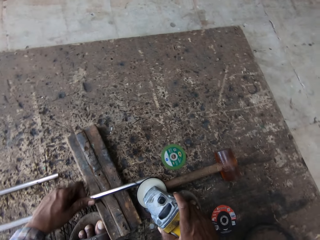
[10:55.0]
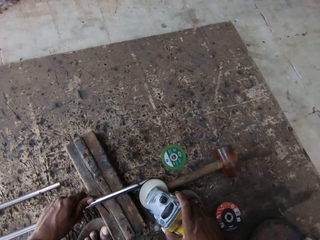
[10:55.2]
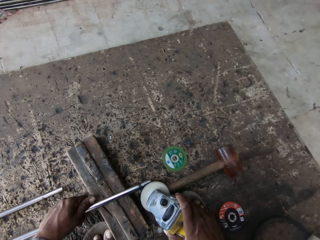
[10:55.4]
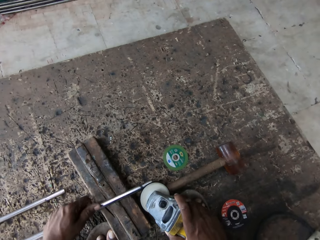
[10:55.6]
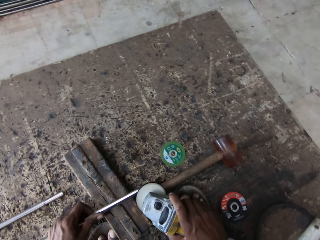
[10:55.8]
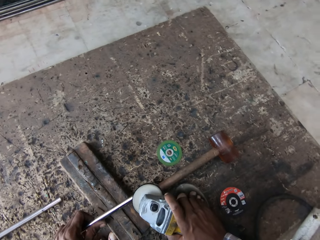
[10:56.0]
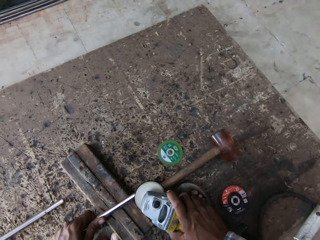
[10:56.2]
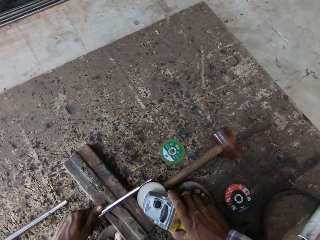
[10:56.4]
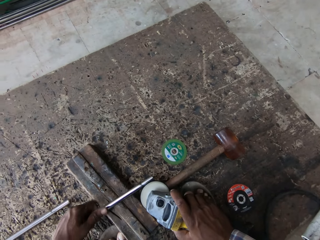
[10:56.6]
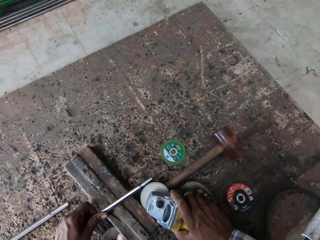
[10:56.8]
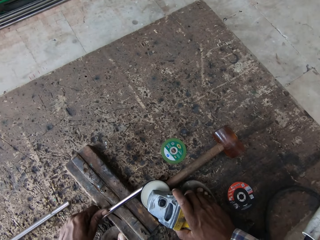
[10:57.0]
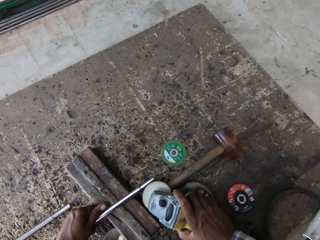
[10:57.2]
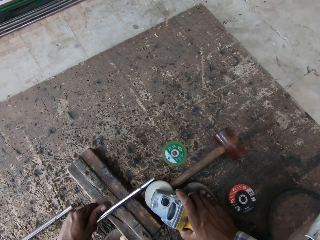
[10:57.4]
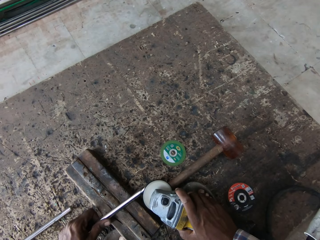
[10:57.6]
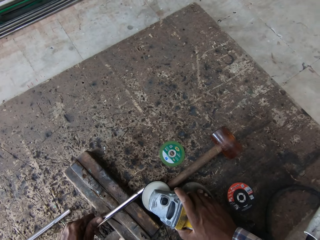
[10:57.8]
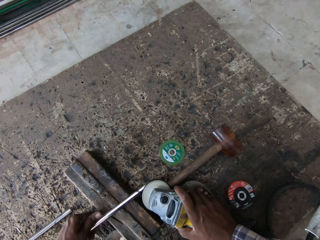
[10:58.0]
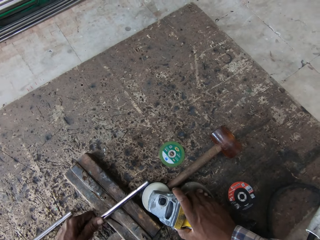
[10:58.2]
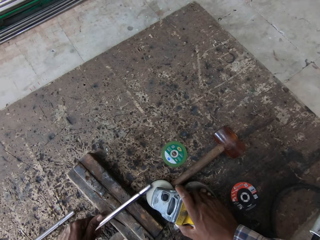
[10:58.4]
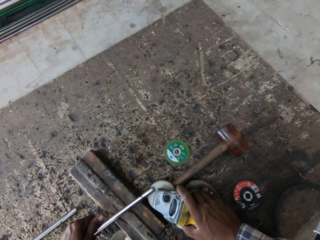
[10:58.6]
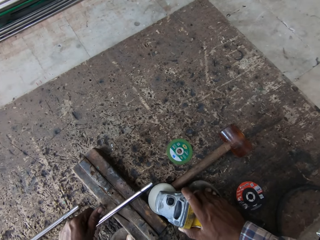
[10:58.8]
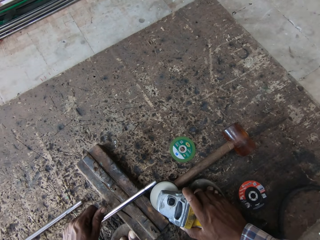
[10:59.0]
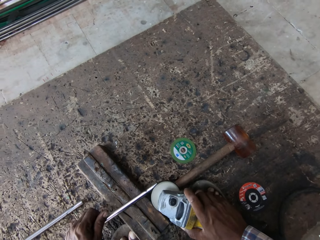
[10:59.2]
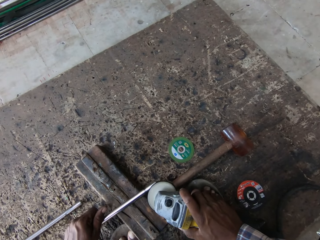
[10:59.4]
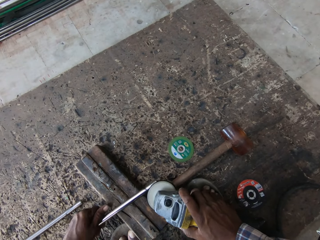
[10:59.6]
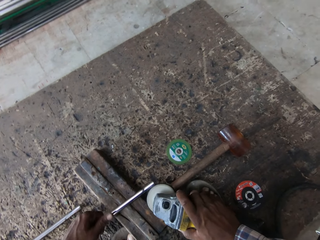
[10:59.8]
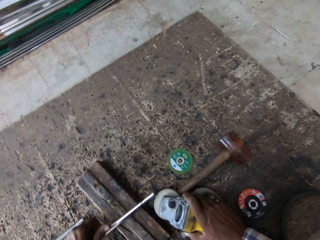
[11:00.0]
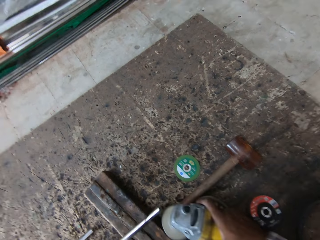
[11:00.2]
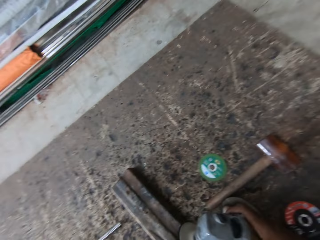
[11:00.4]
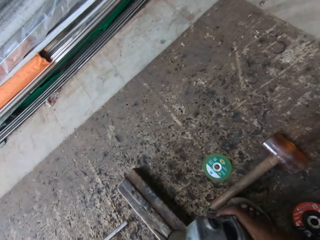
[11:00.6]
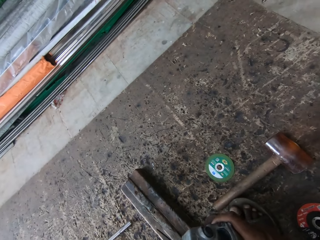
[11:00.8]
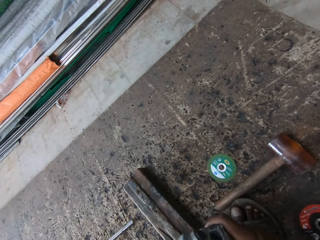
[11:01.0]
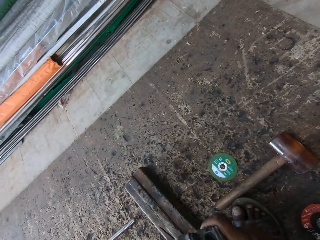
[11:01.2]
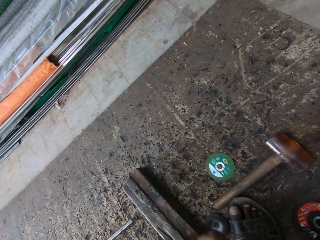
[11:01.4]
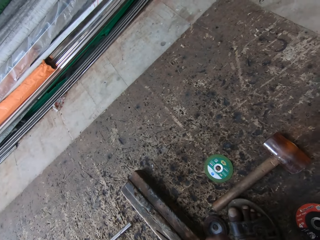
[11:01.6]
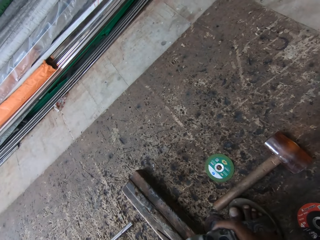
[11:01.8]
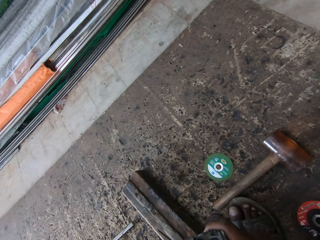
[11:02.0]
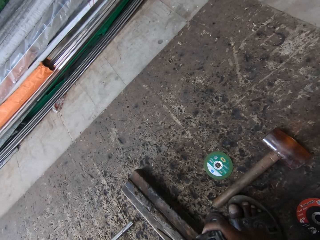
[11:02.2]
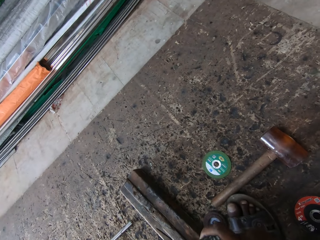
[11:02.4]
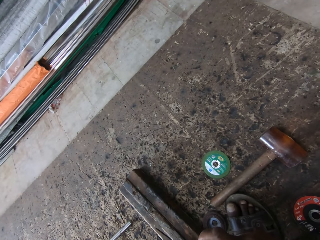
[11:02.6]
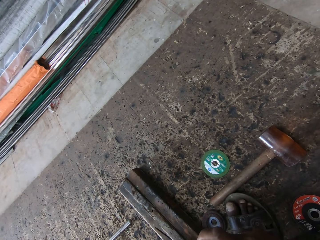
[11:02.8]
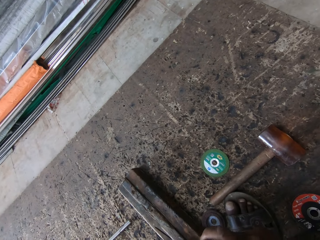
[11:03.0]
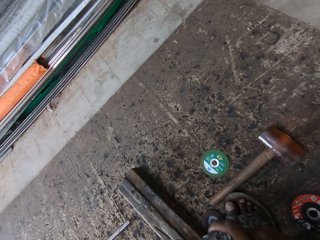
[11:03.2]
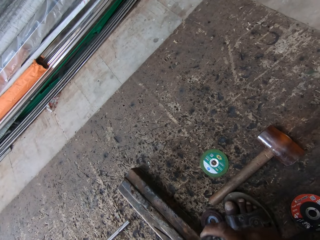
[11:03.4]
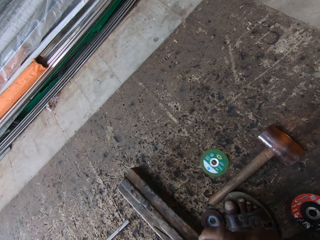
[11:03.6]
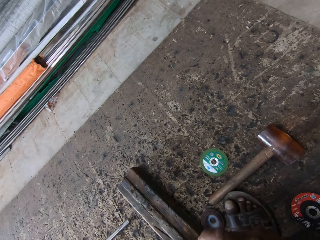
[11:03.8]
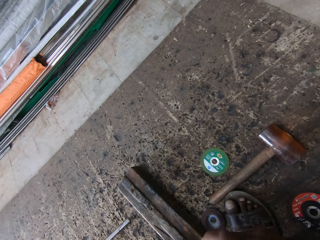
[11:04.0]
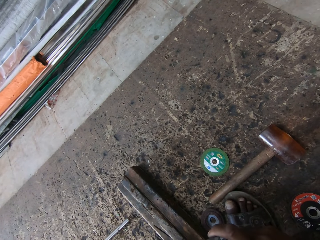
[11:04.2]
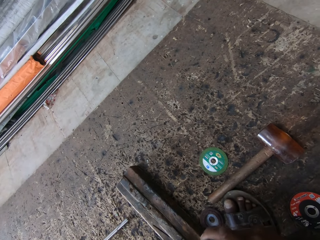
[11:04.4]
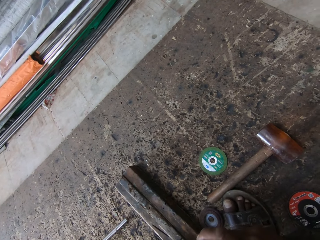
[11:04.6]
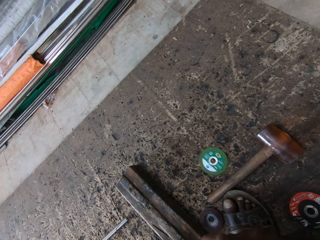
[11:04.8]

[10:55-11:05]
The camera wearer moves the steel metal on the holder. They weld the steel metal with the welding machine.

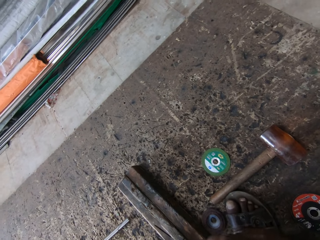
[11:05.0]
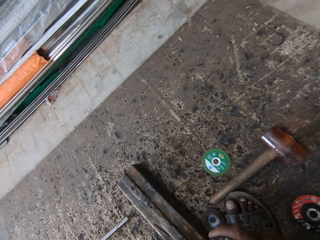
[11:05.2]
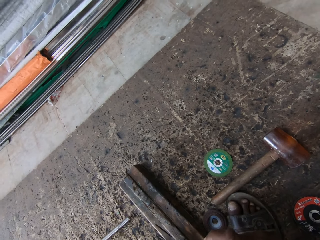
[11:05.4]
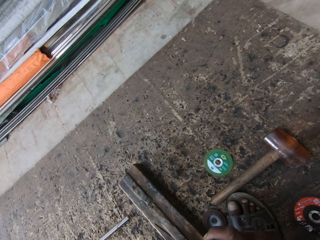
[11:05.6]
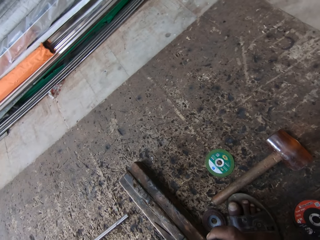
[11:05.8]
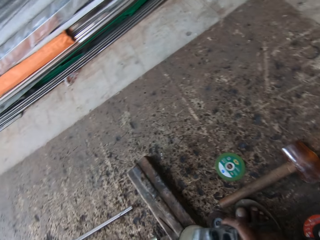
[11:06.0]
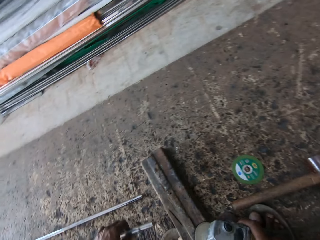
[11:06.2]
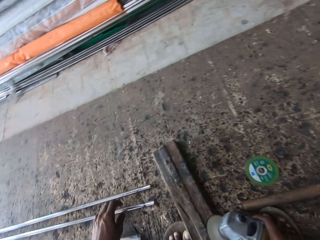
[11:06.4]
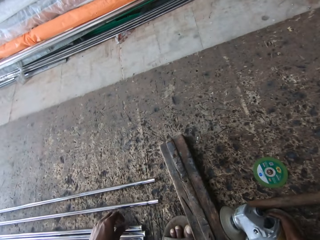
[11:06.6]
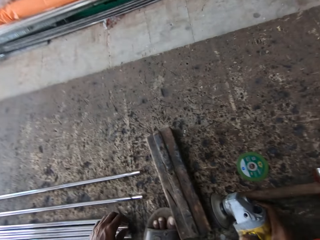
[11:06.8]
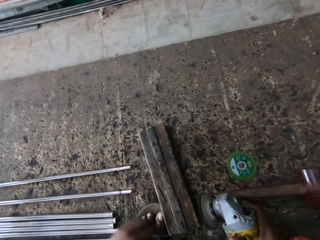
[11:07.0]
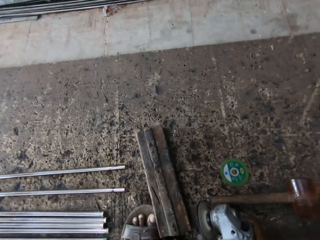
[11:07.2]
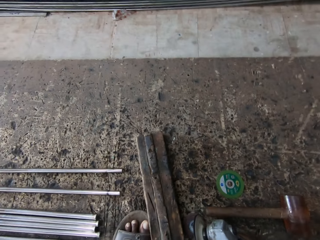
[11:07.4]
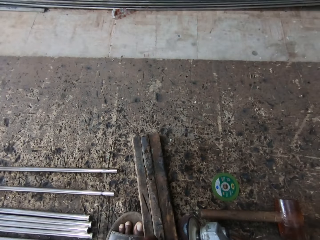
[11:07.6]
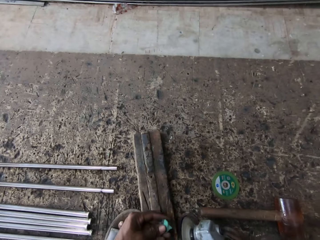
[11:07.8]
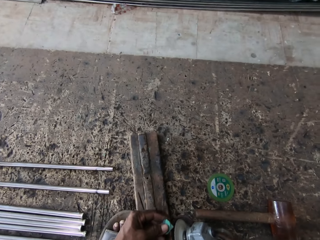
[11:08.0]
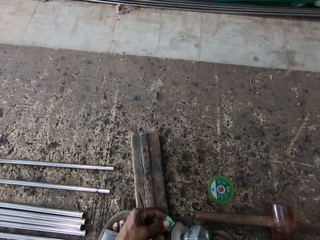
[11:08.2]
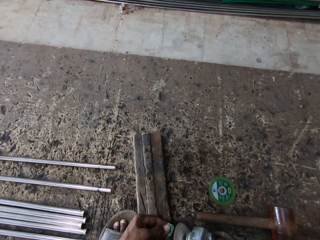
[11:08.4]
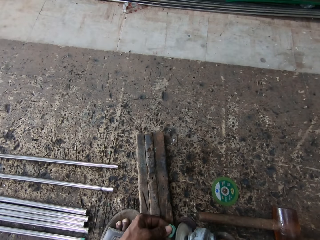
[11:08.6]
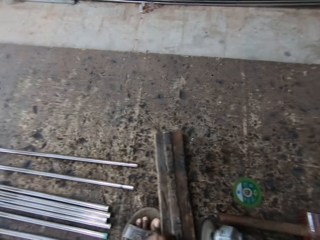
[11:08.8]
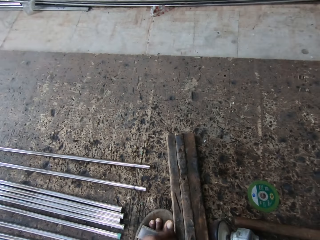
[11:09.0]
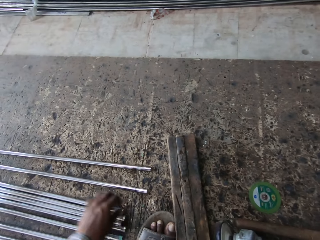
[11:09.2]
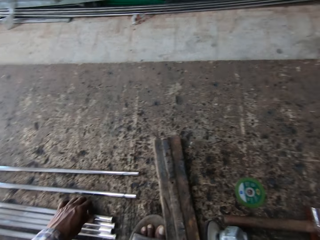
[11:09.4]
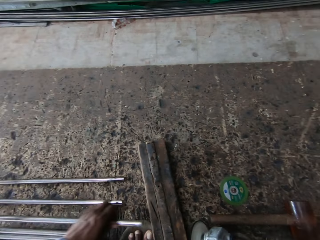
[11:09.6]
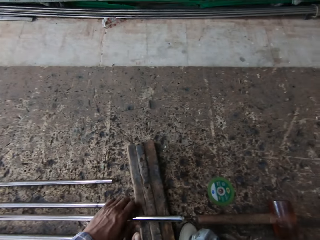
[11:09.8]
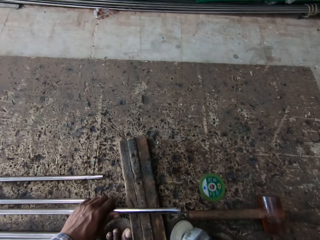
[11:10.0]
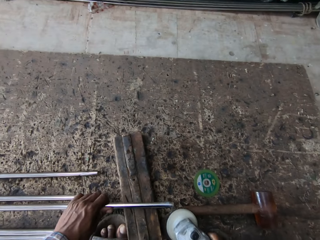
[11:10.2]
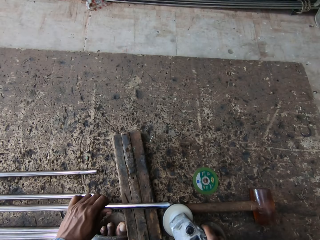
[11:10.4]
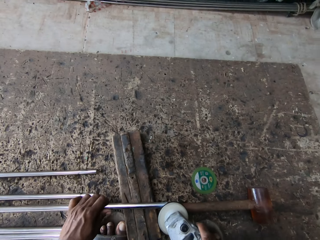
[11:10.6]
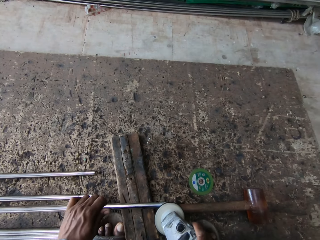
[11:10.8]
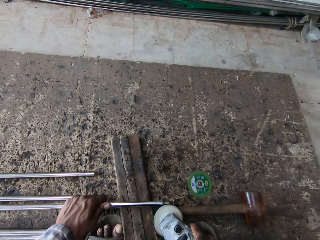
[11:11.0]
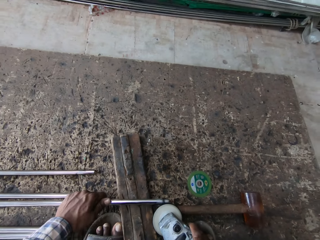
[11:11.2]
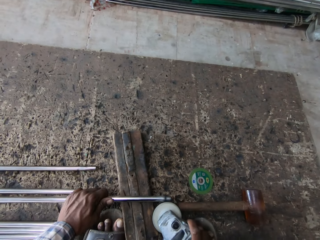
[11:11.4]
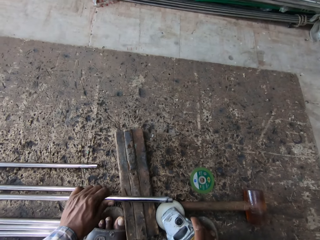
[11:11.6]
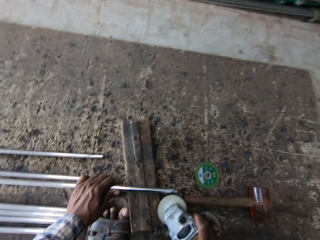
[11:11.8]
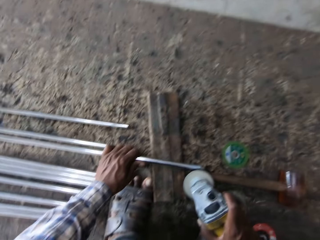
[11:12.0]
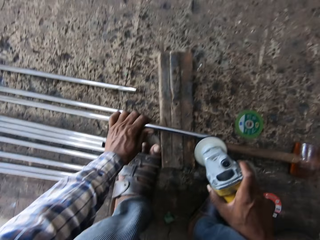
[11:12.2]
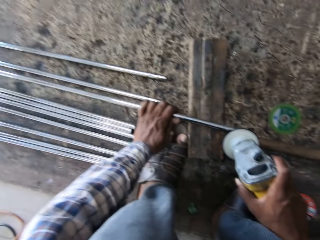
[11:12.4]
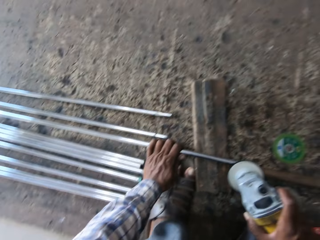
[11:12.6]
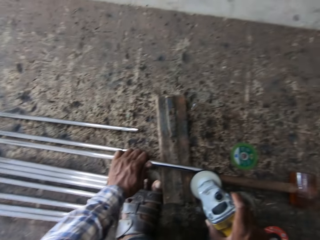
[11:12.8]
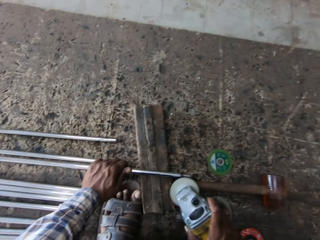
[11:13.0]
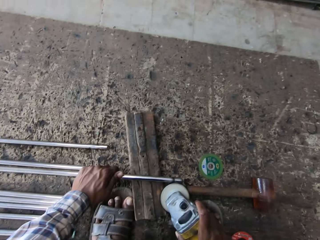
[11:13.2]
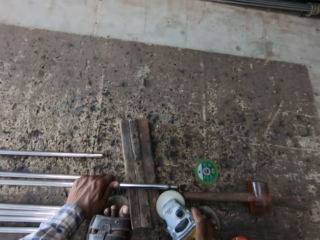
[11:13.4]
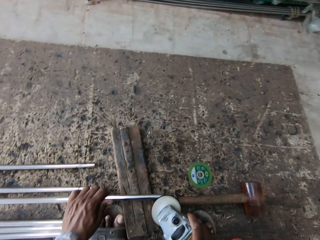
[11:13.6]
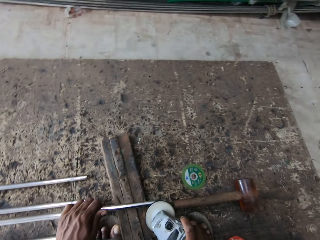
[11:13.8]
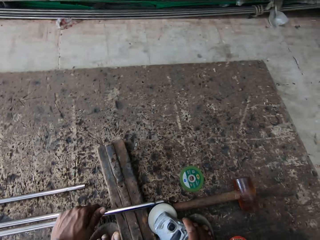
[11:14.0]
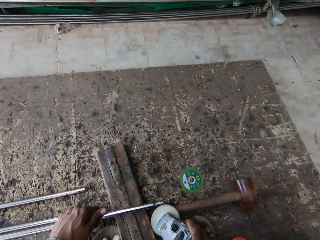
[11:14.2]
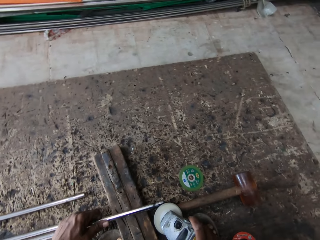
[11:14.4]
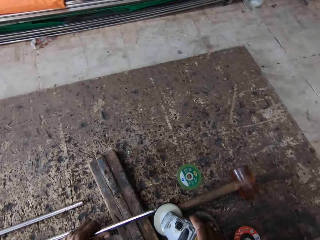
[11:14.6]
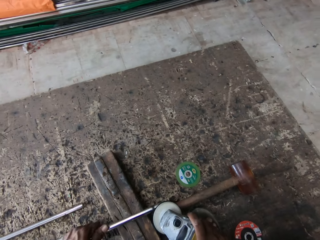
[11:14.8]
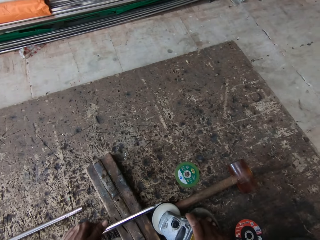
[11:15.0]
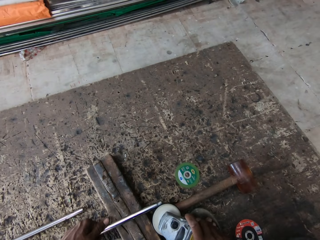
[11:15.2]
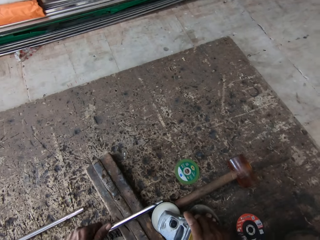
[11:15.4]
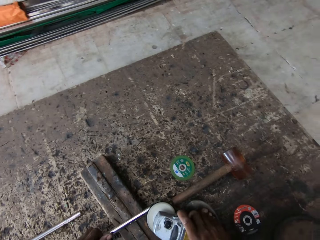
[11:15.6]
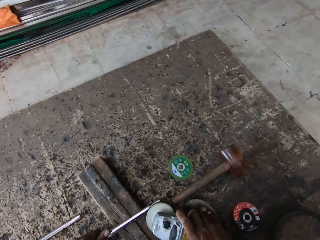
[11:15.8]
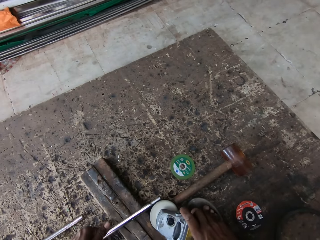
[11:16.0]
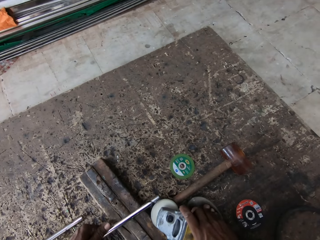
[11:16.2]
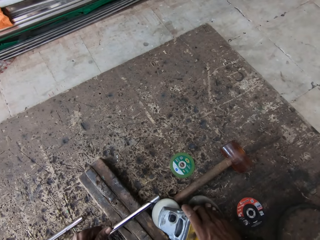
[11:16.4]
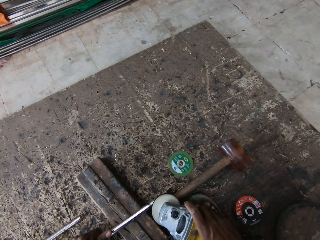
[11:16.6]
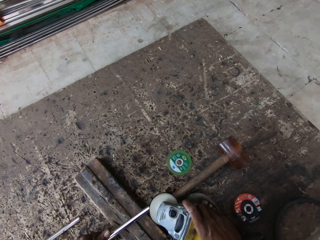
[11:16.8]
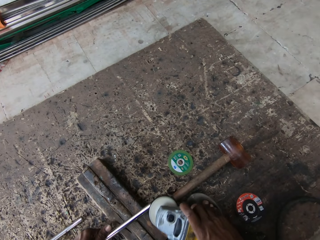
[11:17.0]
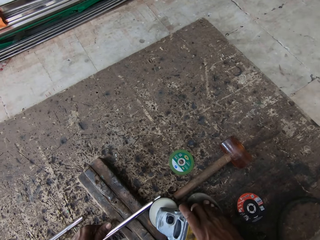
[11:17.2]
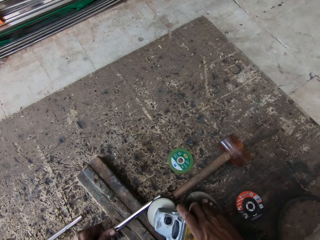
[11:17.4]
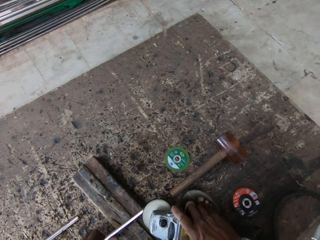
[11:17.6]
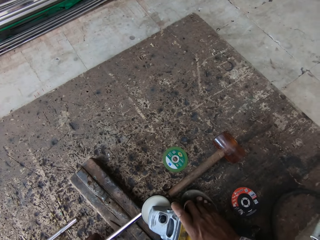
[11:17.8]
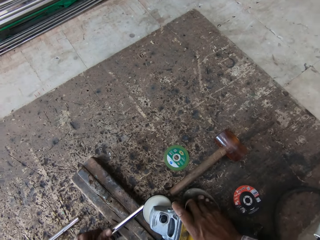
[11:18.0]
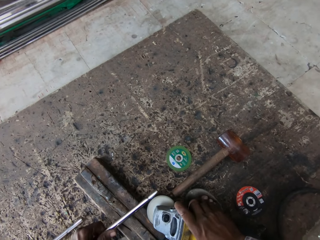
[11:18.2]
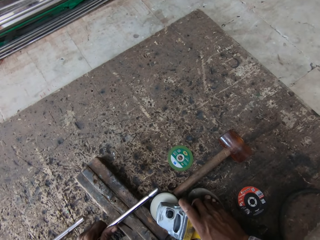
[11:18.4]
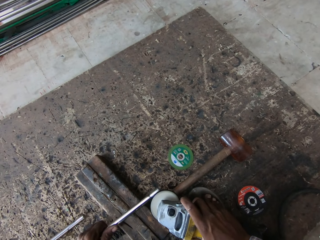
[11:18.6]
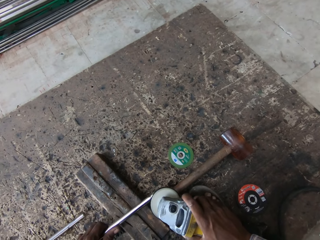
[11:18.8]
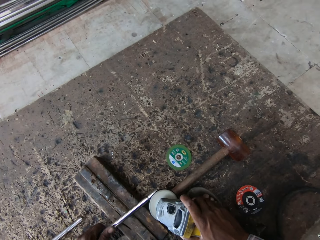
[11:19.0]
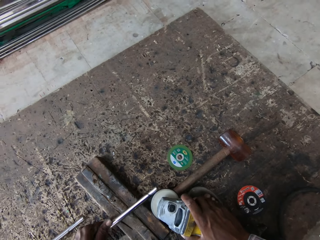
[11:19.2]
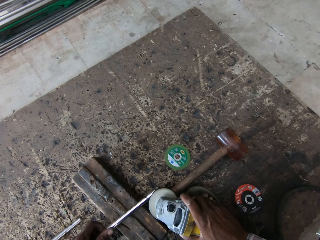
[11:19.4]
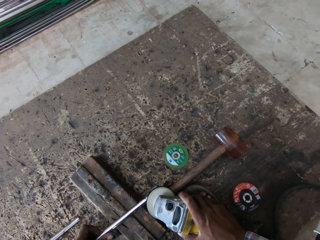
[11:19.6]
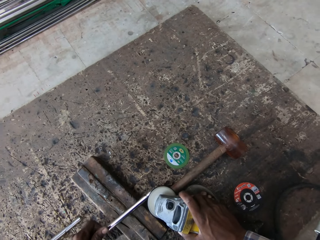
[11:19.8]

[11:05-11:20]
The camera wearer puts the steel metal on the floor. They take a rubber seal. They smoothen the rubber seal on the welding machine. They put the rubber seal down. They take the steel metal on the floor. They put the steel metal on the holder. They weld the steel metal with the welding machine.
